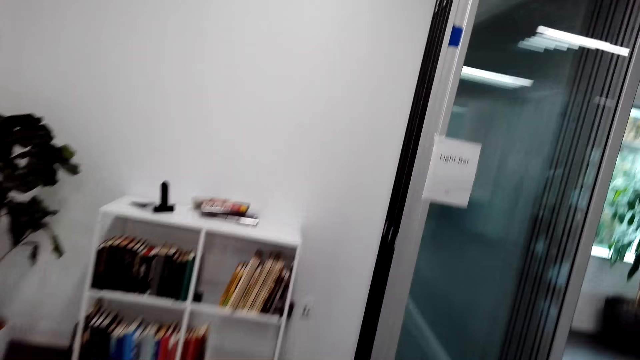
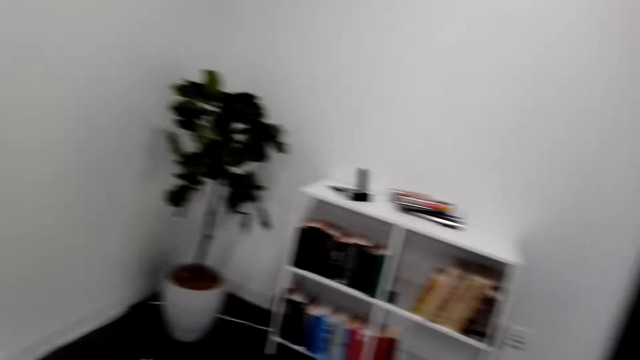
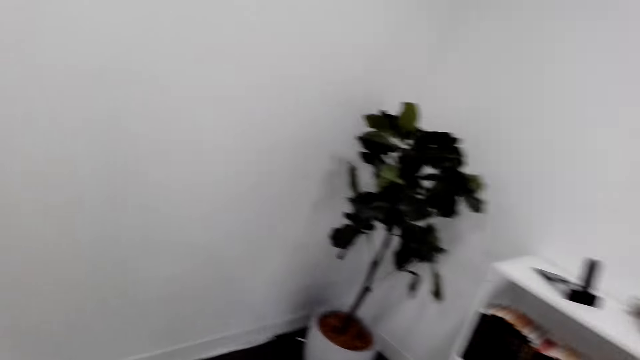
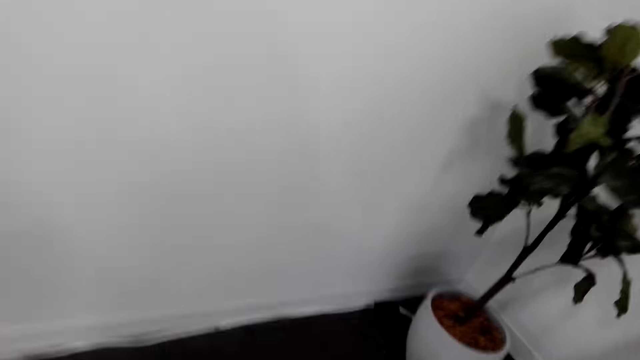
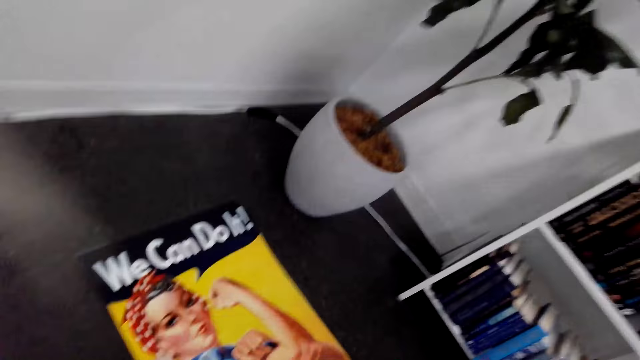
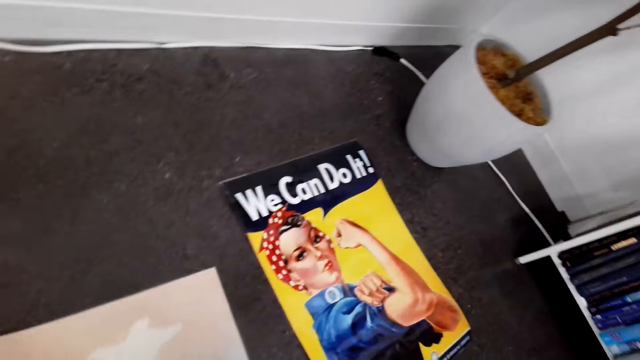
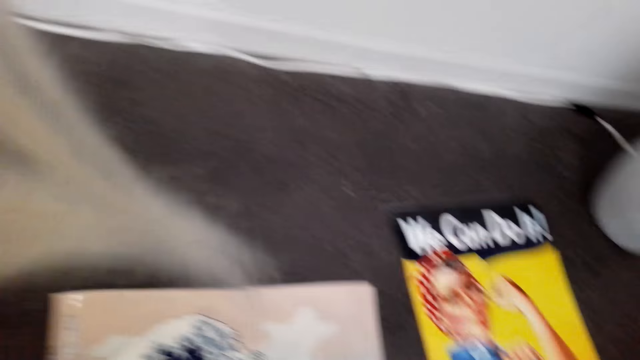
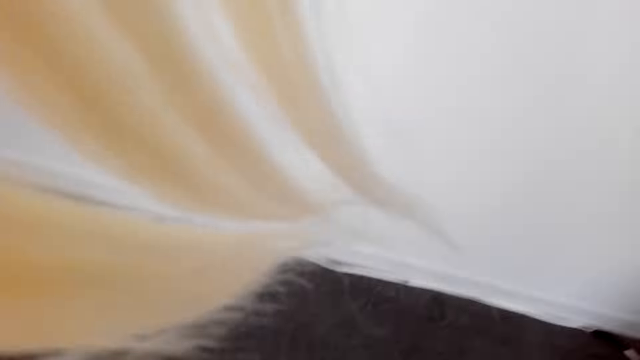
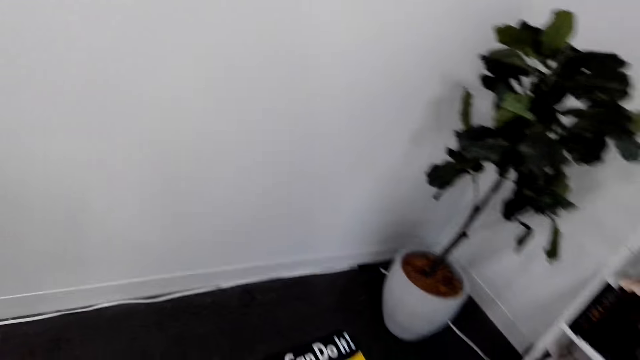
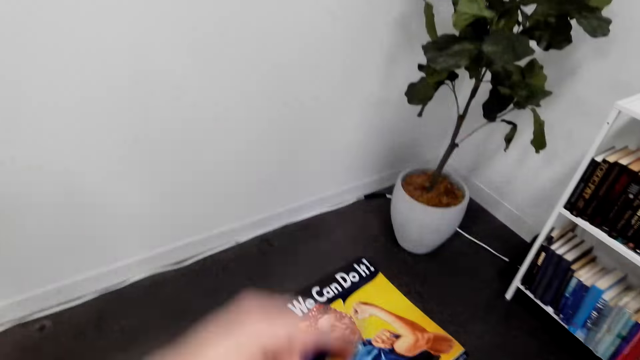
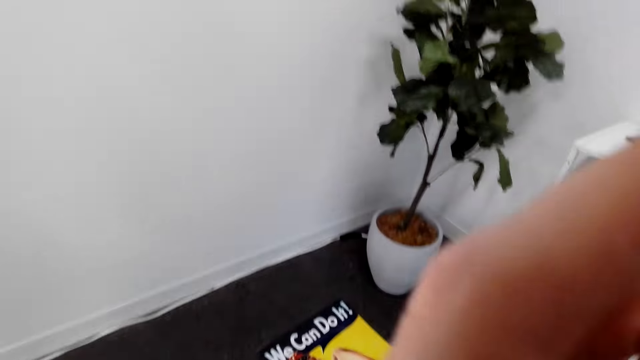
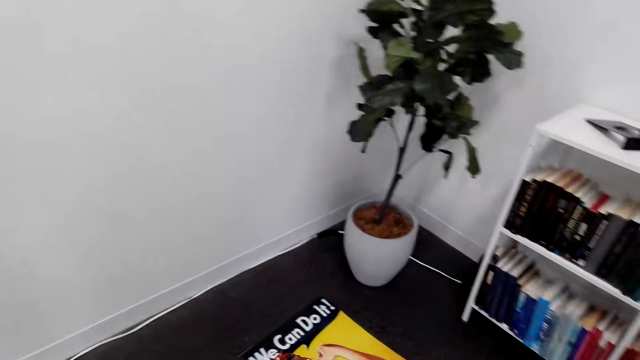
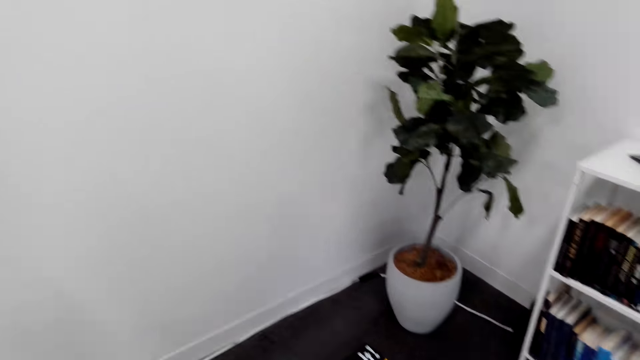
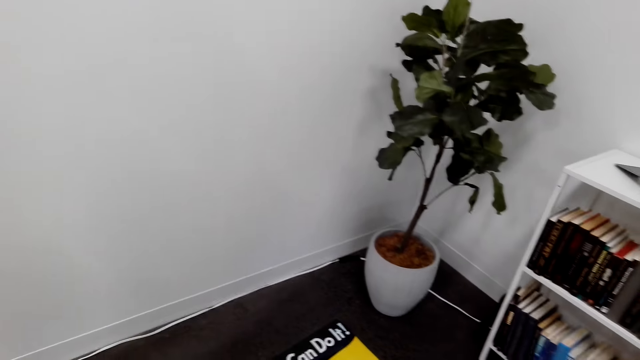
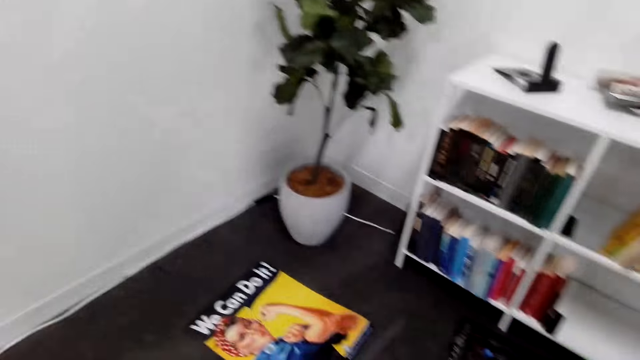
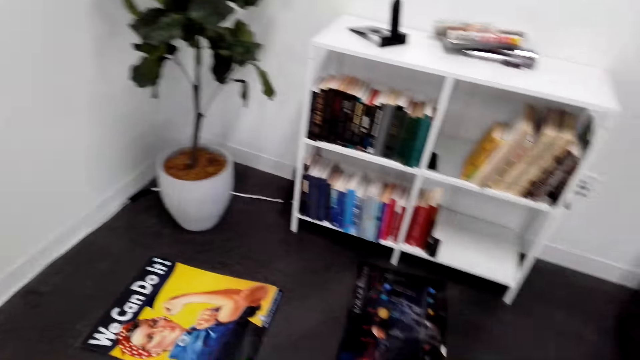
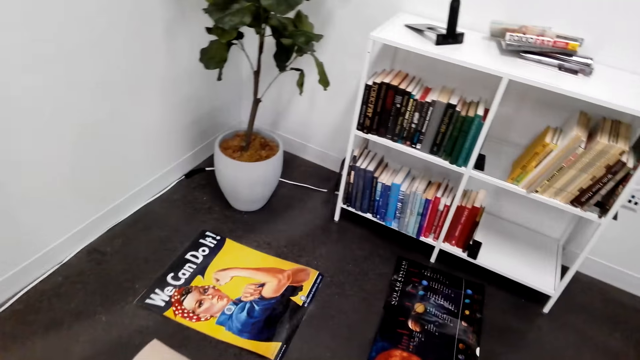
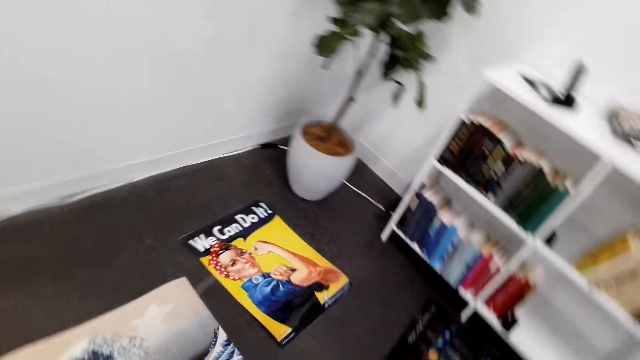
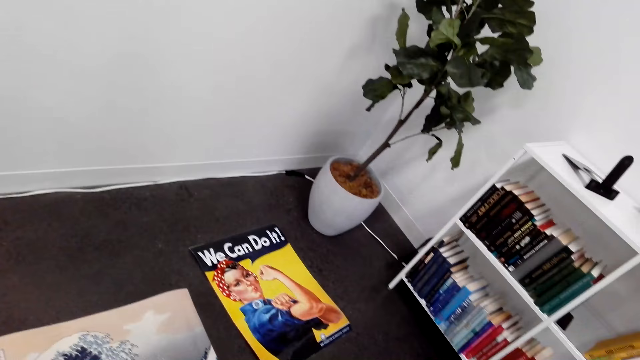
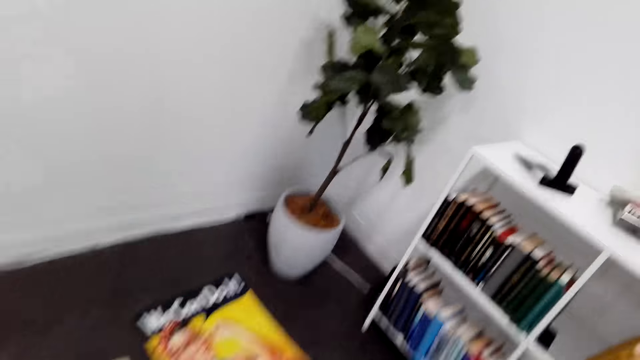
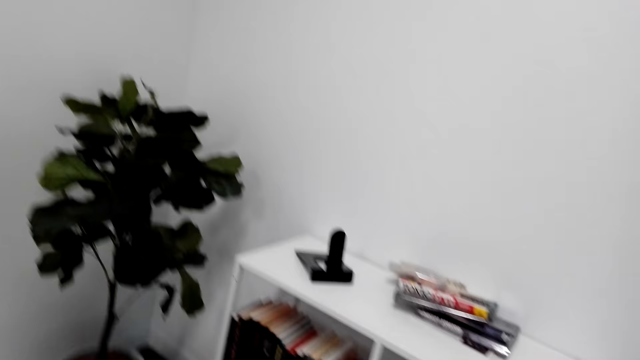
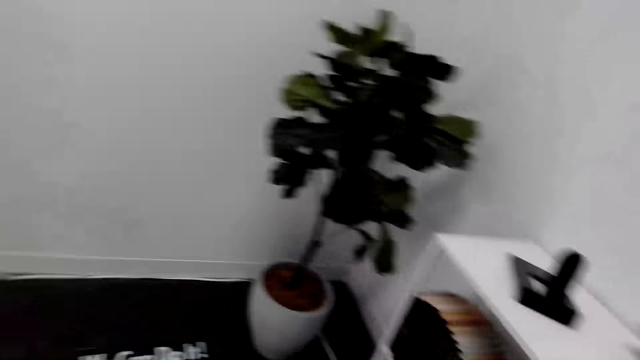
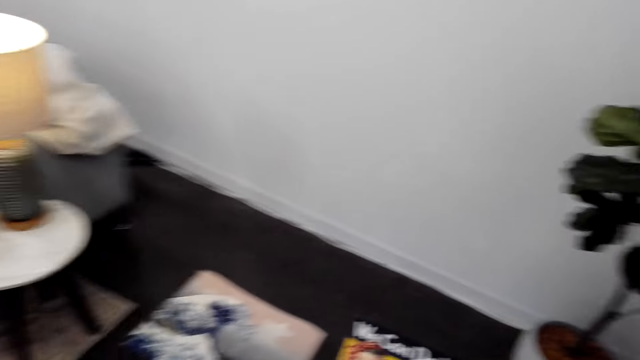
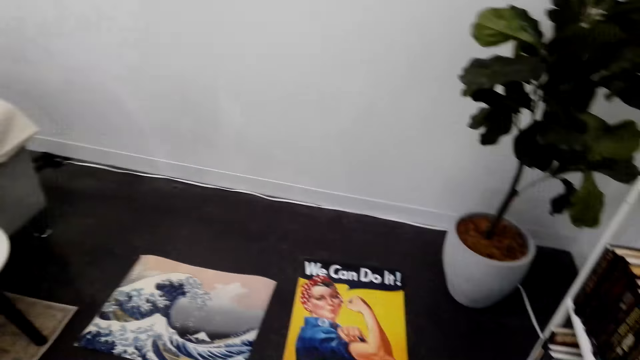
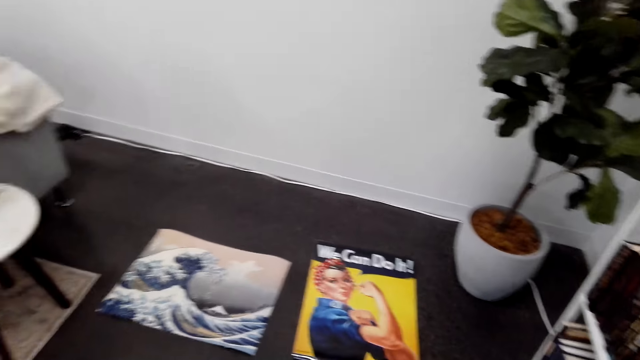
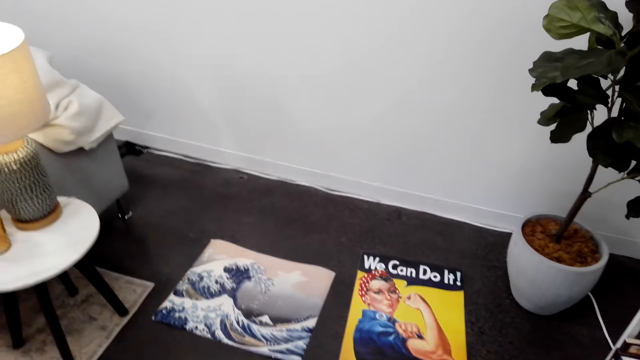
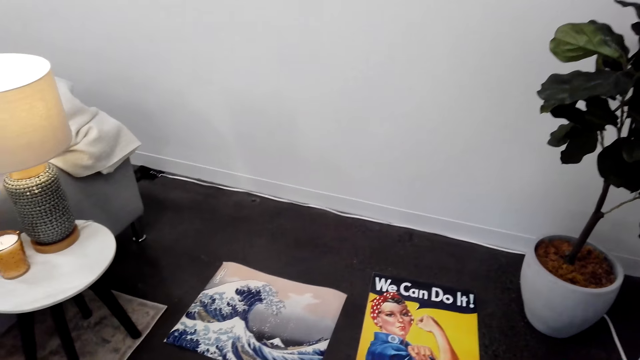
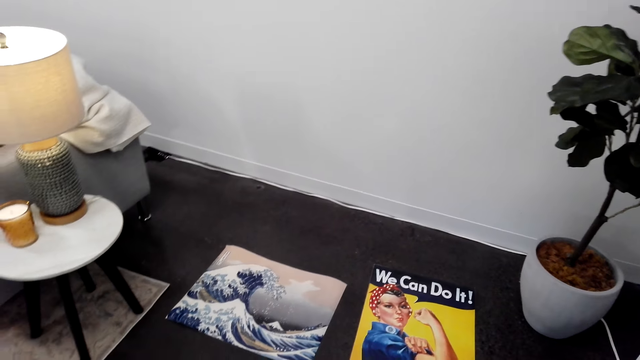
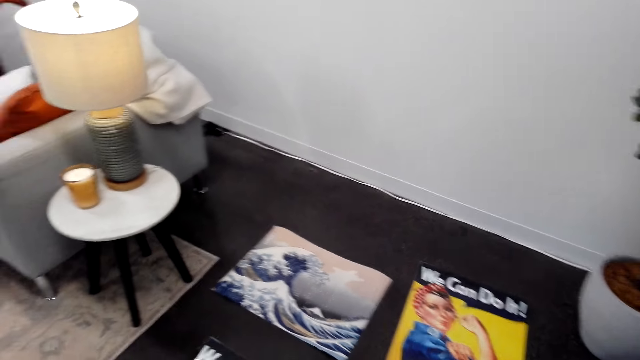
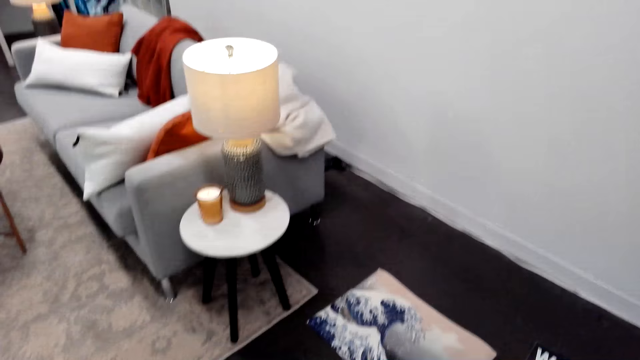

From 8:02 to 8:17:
The camera wearer puts the picture on the floor. They examine the picture art. They lift the hand. They look around.

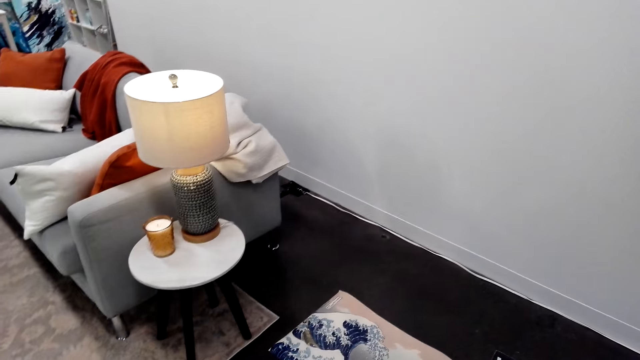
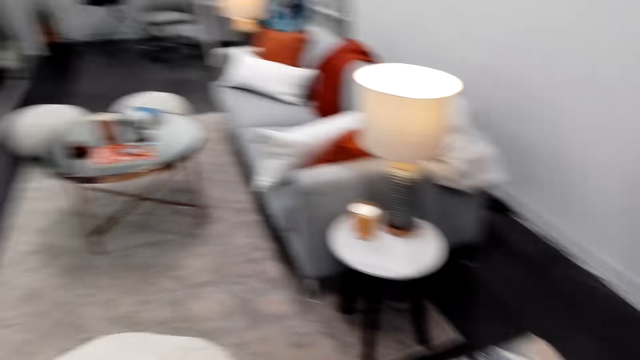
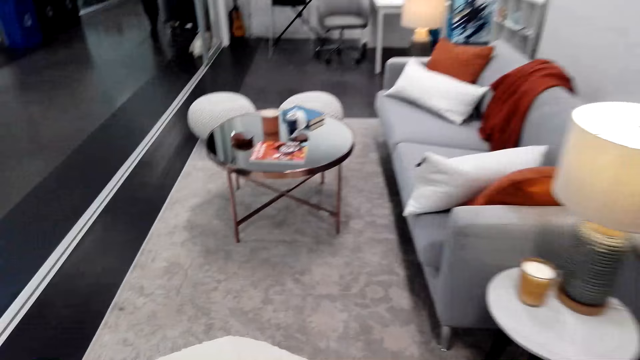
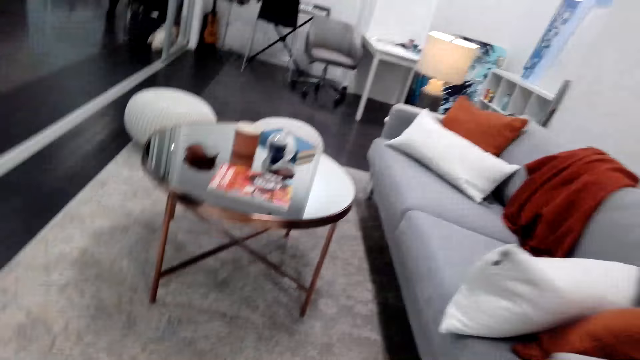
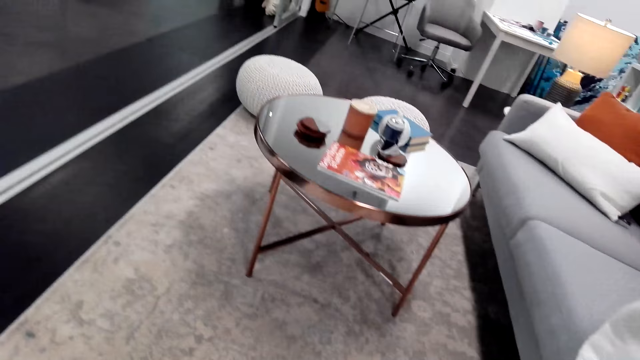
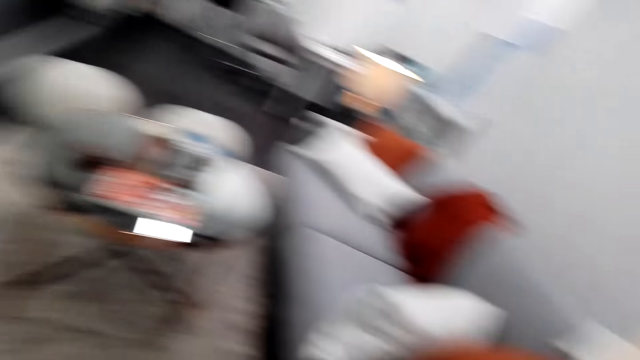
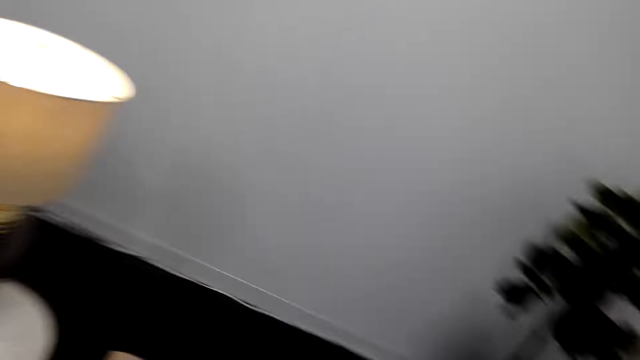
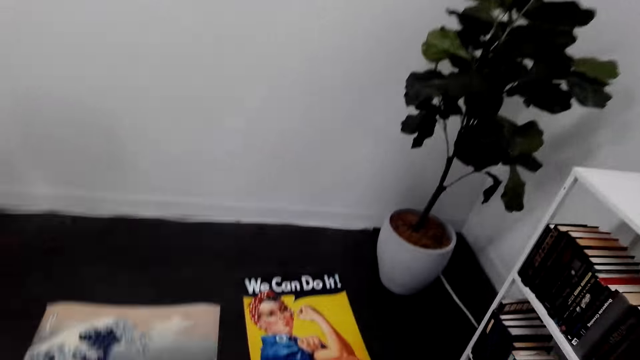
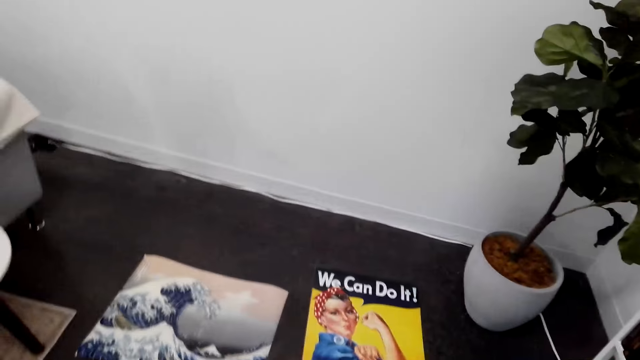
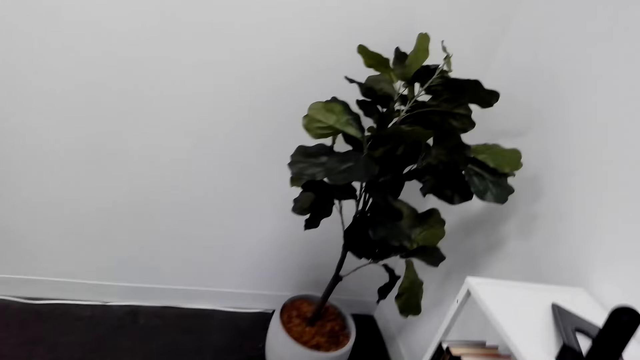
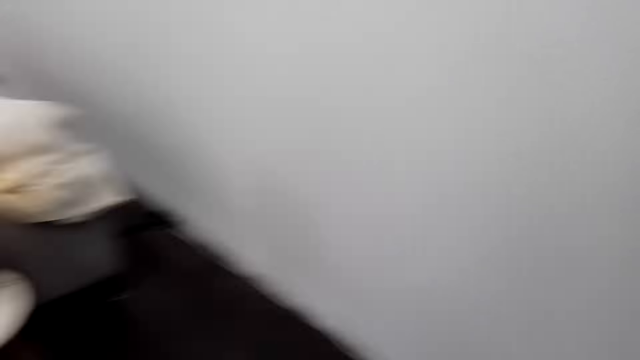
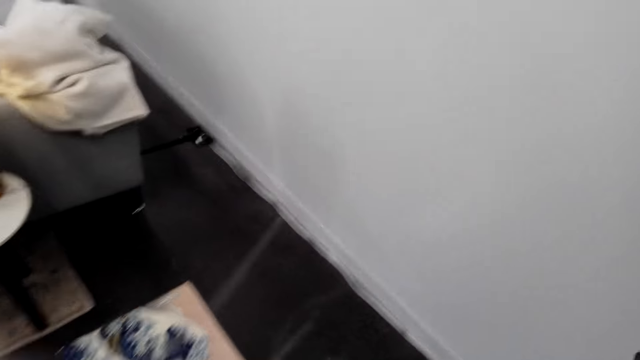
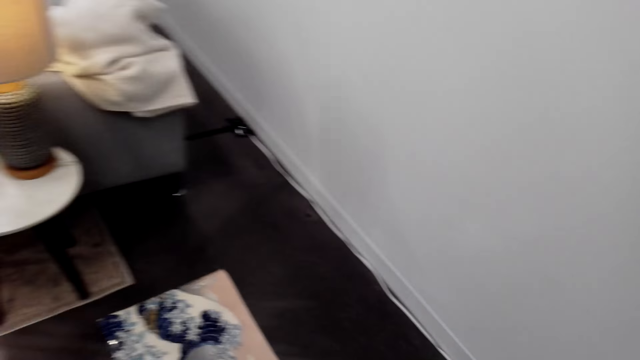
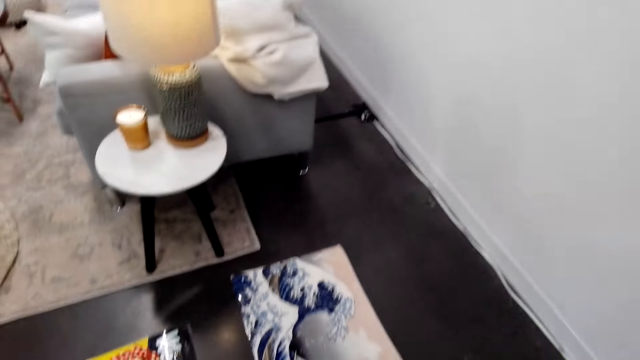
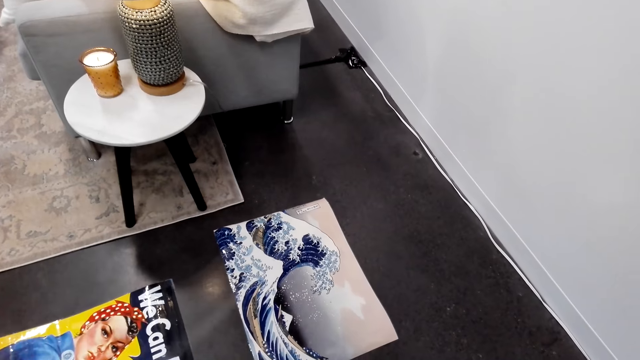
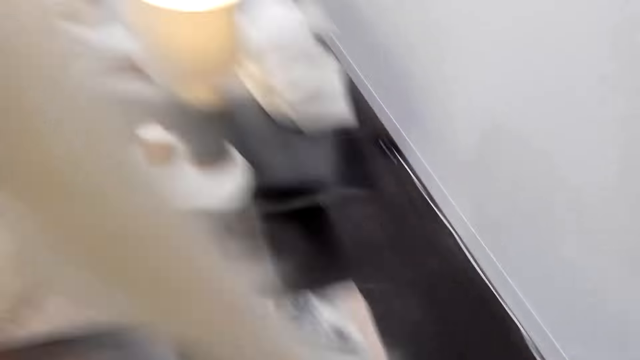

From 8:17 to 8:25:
The camera wearer walks around.
